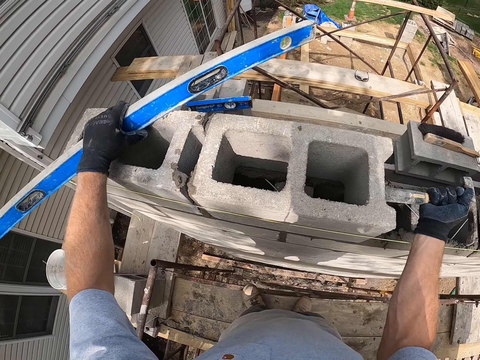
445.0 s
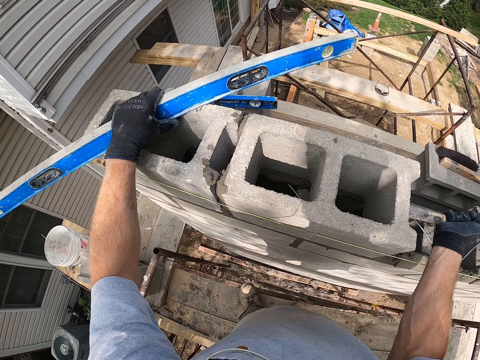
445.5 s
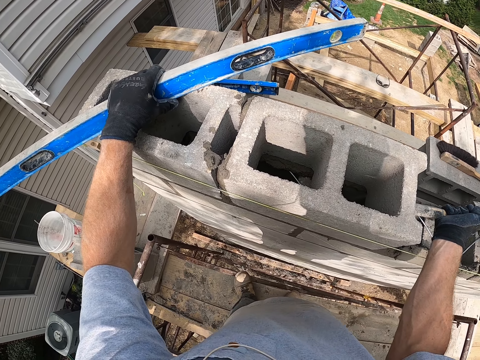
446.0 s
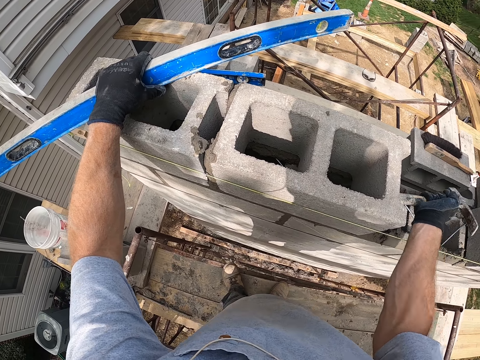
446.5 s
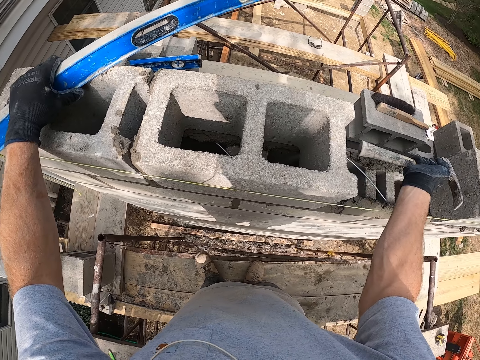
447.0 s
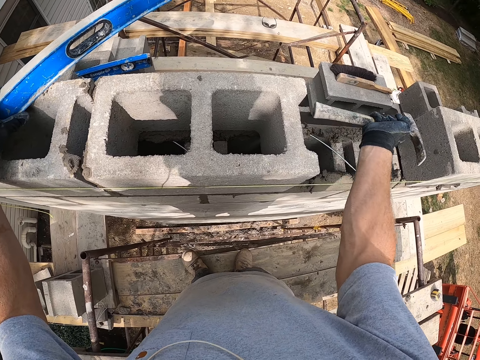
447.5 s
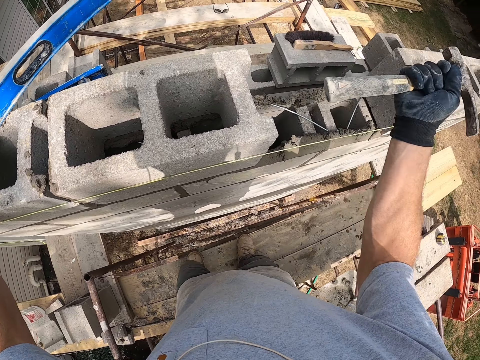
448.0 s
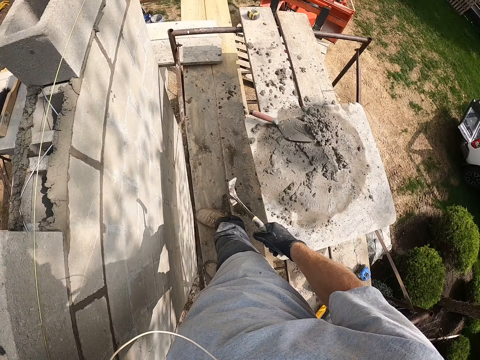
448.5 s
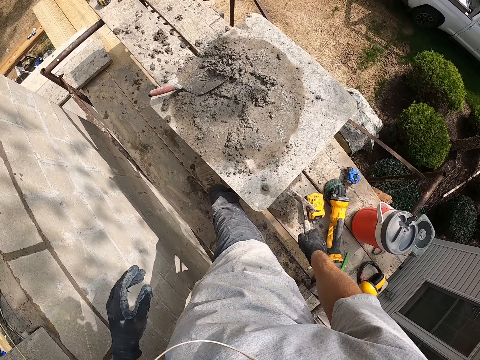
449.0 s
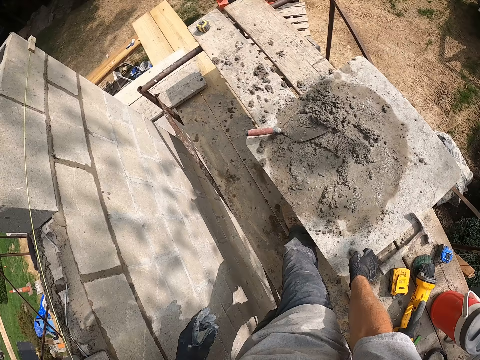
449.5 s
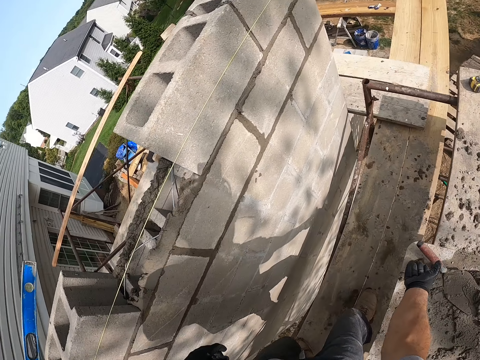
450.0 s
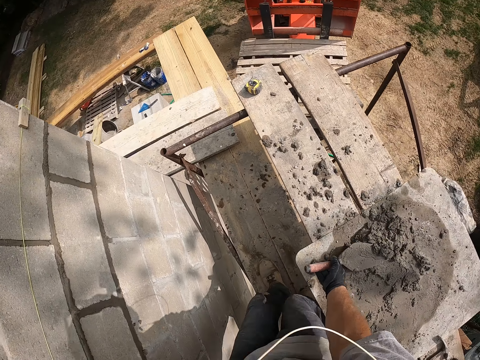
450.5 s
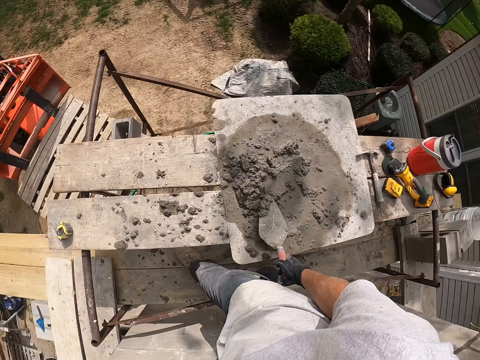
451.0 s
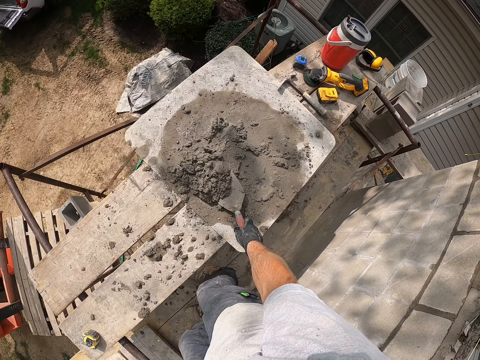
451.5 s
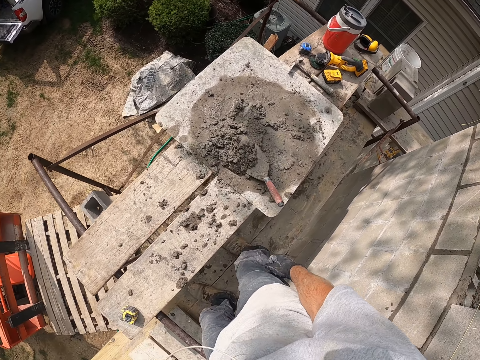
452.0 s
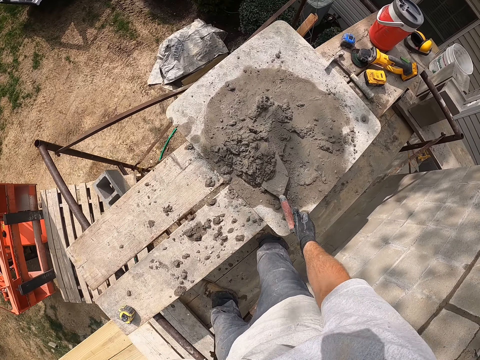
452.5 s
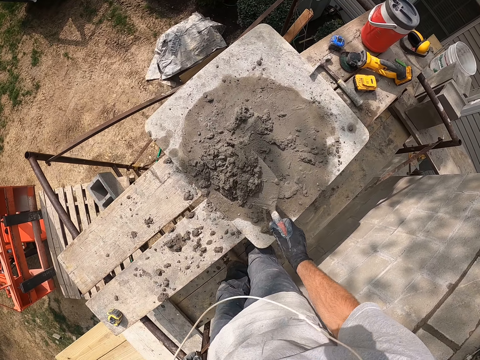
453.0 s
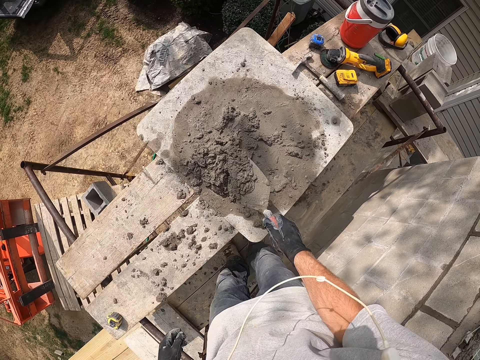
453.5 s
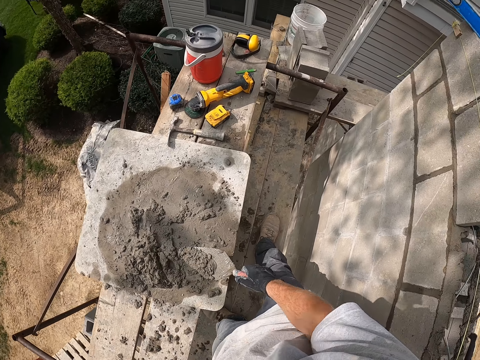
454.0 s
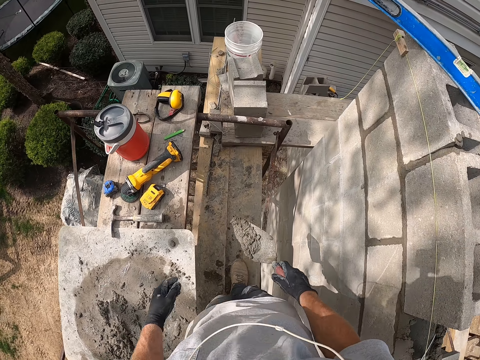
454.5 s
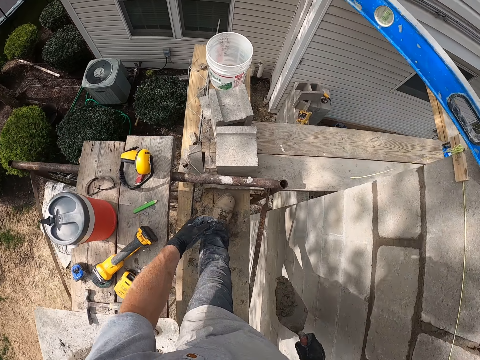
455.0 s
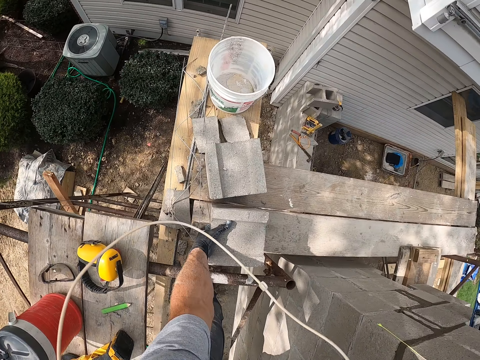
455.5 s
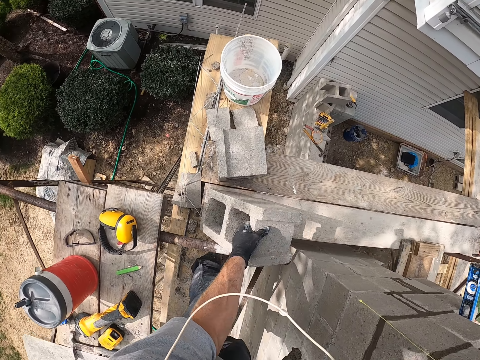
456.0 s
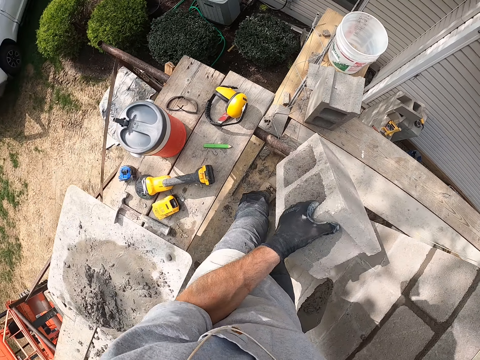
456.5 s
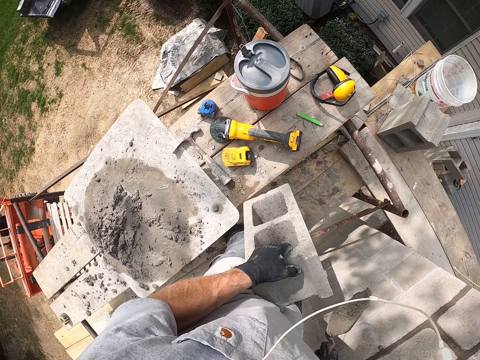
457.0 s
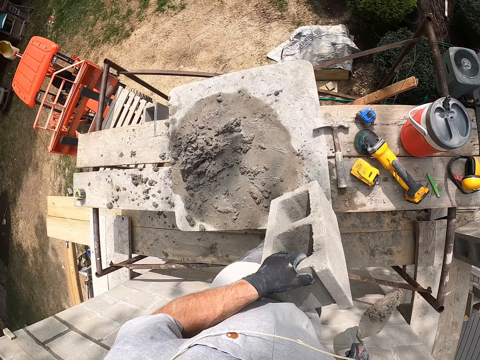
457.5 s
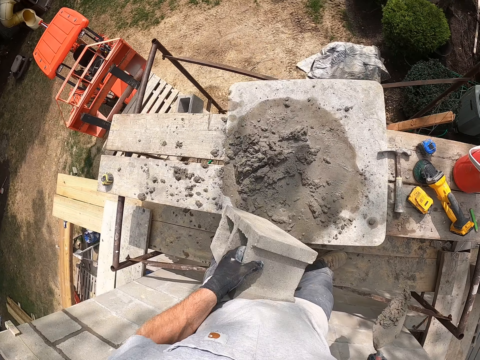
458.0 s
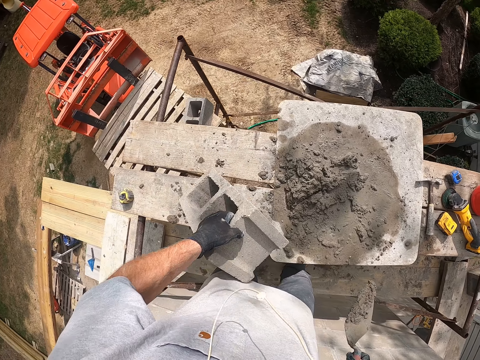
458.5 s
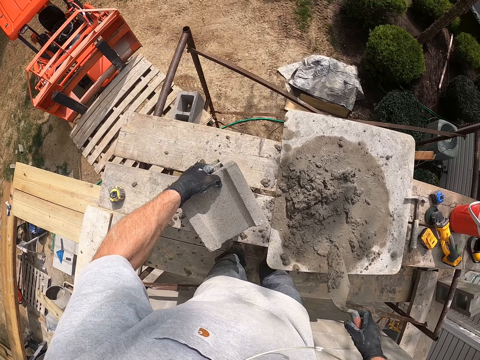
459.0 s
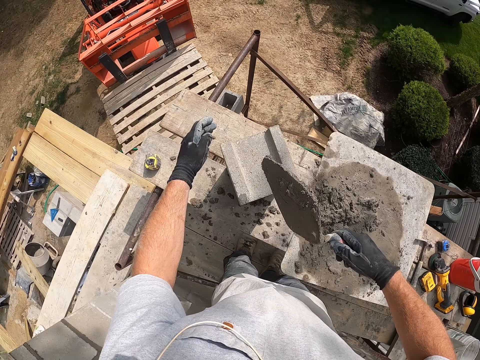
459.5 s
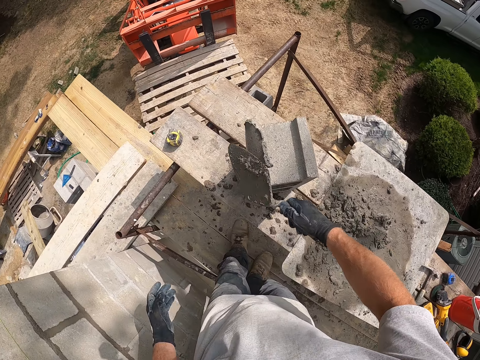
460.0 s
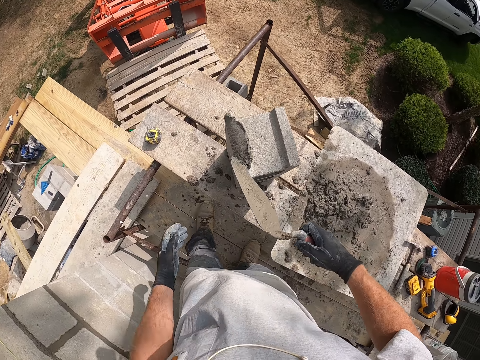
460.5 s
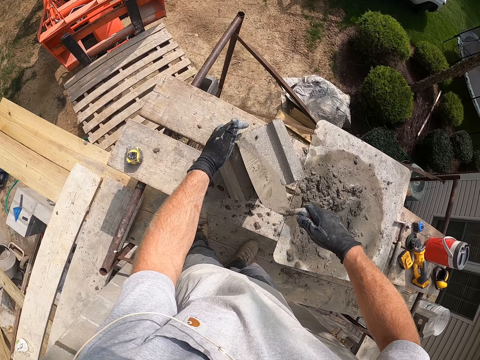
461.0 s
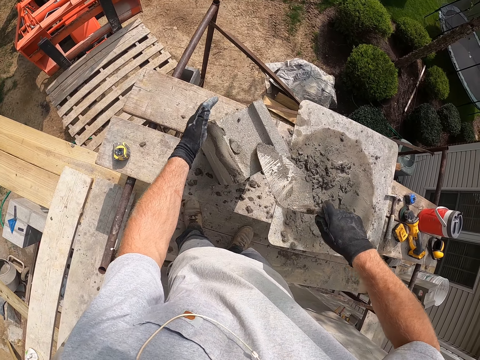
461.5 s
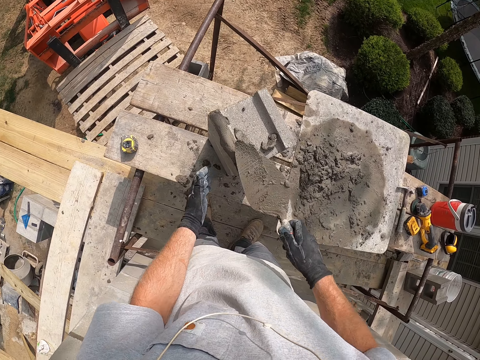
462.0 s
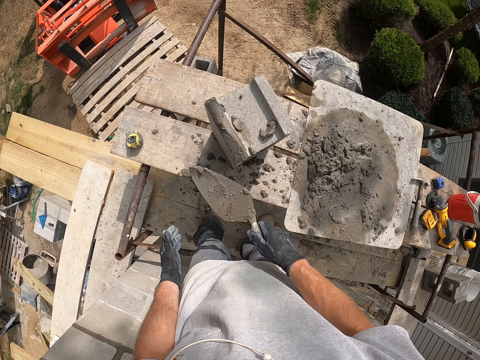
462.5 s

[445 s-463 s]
The camera wearer hits the side of the block with the bottom of the hammer. He turns around. He drops the hammer on the flat plank. He moves the trowel. He picks the trowel from the top of the mortar on the flat plank. He takes some mortar from the flat plank with the trowel. He lifts the trowel. He shakes the trowel. He reduces the mortar in the trowel. He moves towards the block on the flat plank. He lifts the brick. He carries the block on the flat plank with his left hand. He steps backward. He drops the block on another flat plank. He puts the mortar on the block with the trowel. He touches the brick. He plasters the block properly with the mortar in the trowel.

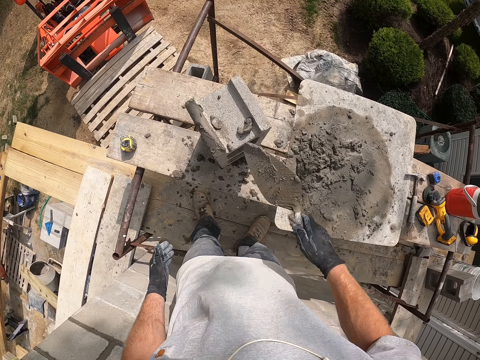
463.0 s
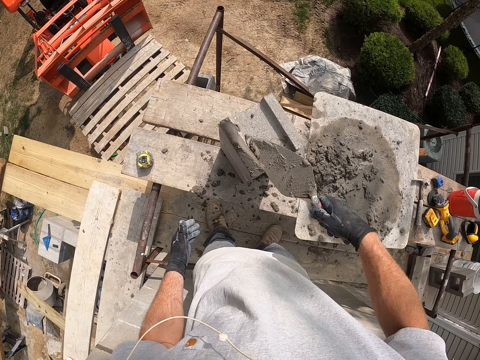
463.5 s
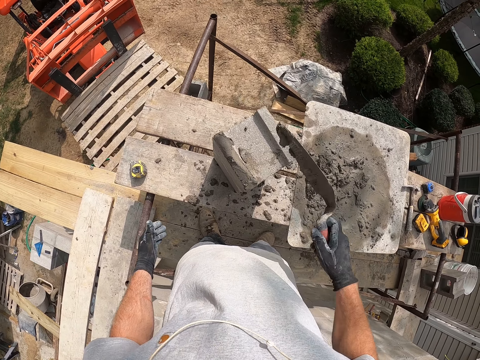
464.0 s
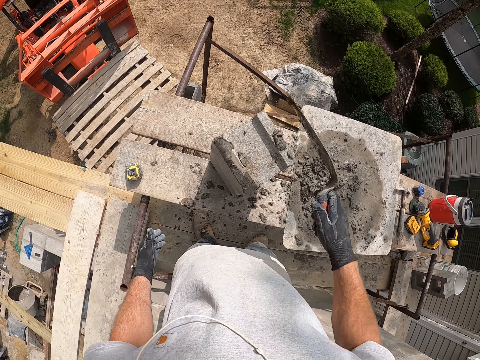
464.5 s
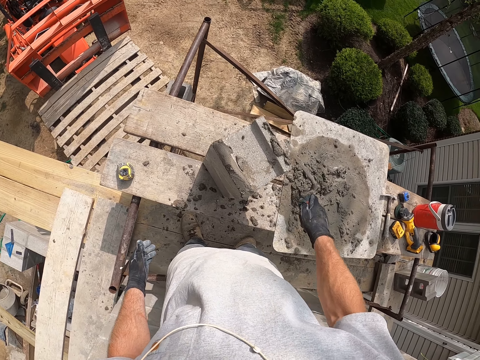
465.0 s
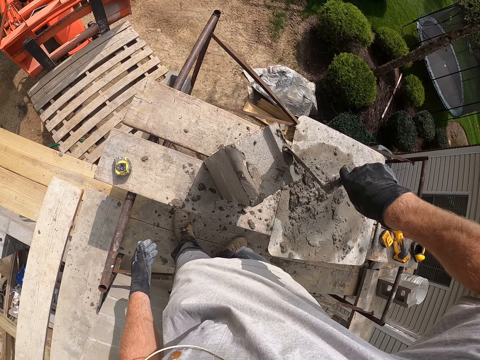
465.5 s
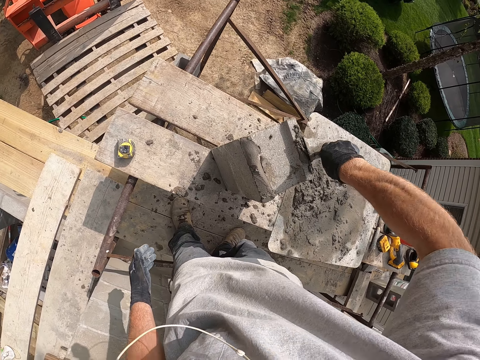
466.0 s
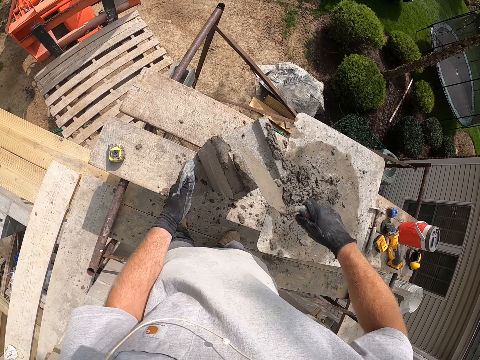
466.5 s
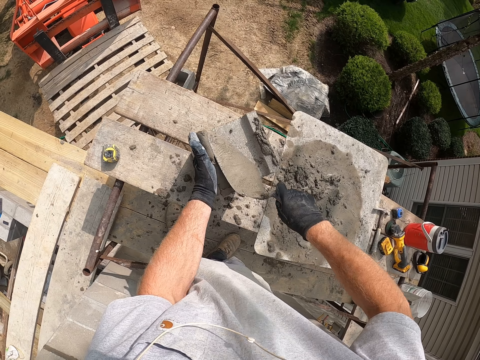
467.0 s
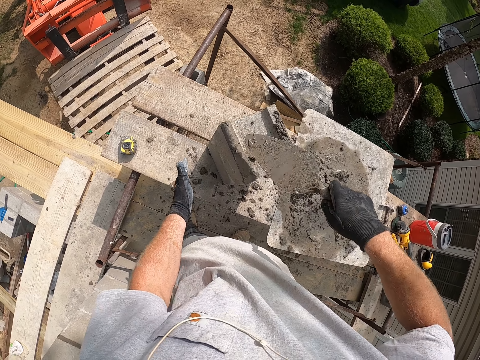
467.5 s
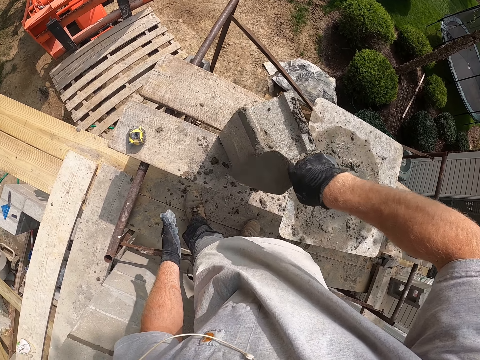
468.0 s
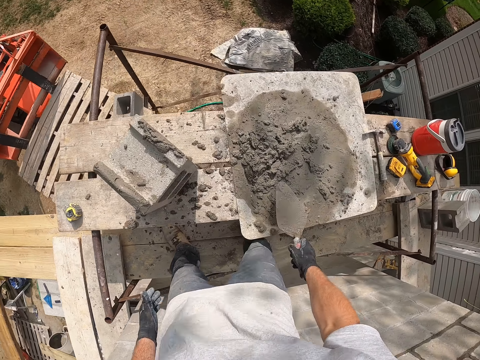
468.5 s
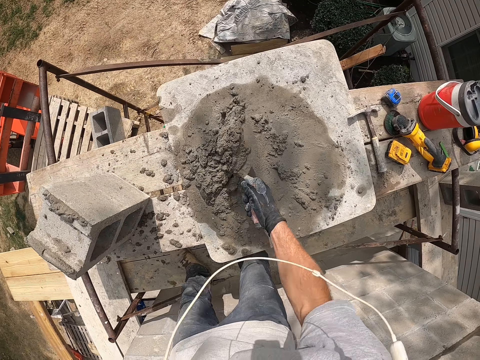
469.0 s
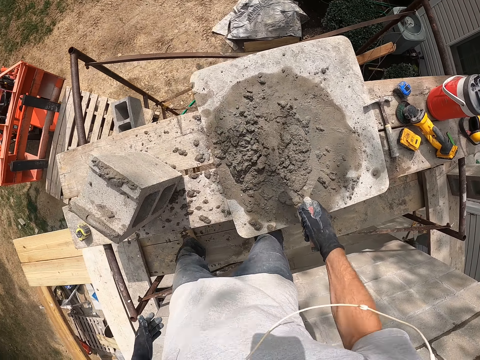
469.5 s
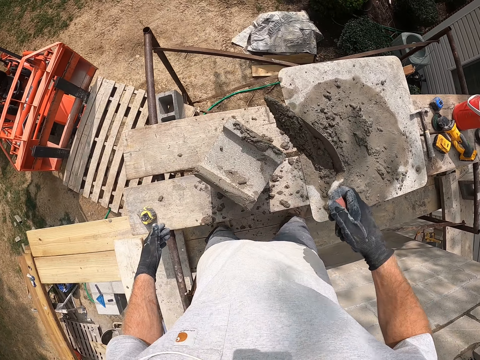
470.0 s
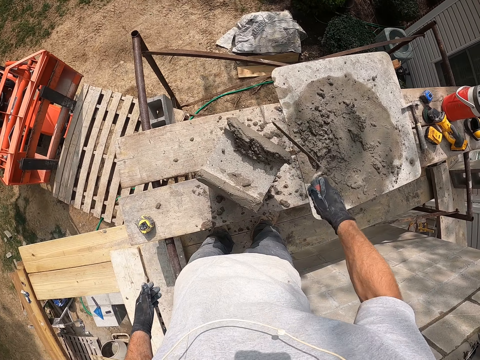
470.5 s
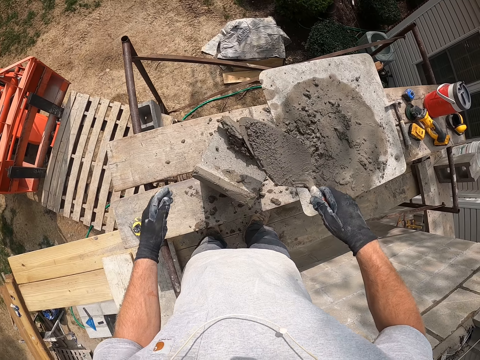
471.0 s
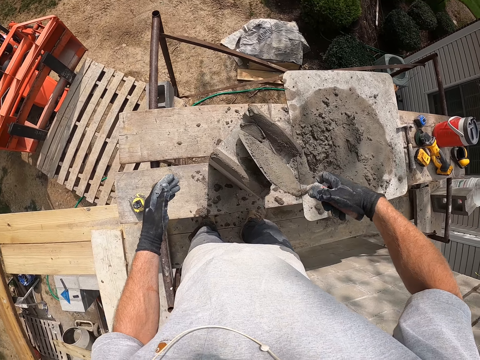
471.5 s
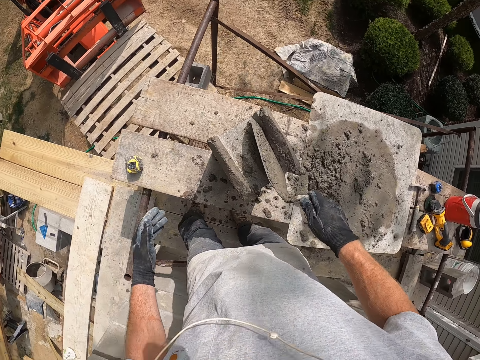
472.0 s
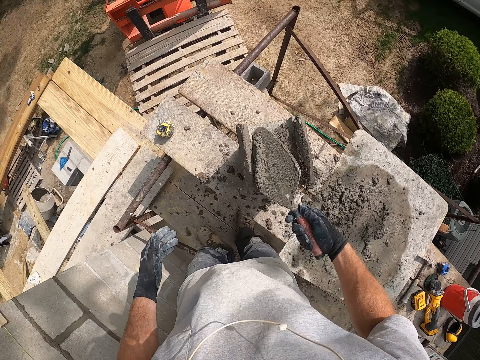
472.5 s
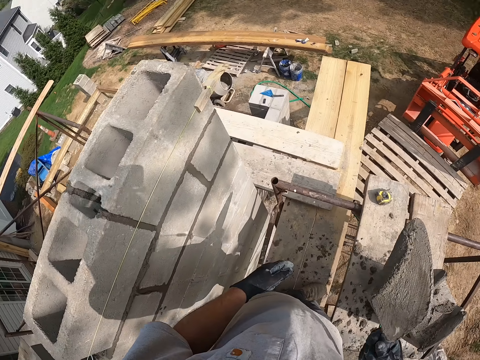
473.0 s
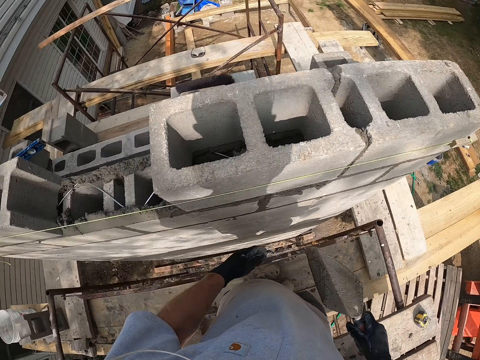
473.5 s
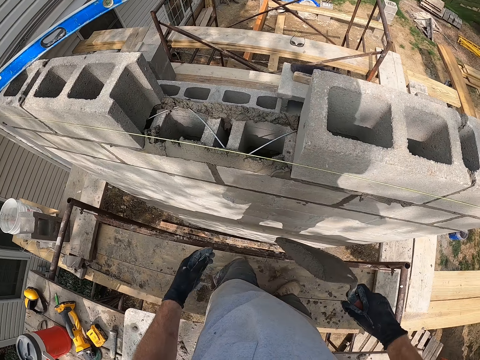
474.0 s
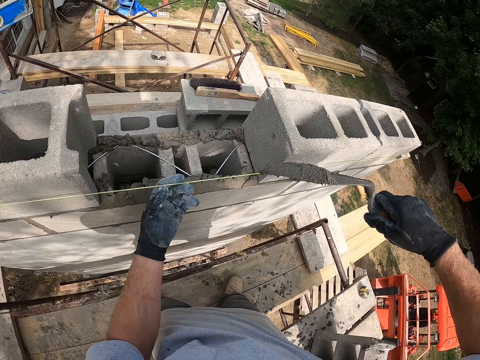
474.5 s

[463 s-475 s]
The camera wearer picks the cement with the trowel. They put the cement on the brick. They rub the trowel on the brick. They touch the brick. They spread the cement on the brick. They take some mortar from the flat plank with the trowel. They put the mortar on the block with the trowel. They plaster the block properly with the mortar in the trowel. They take some mortar from the block with the trowel. They move the leg. They touch the string.
